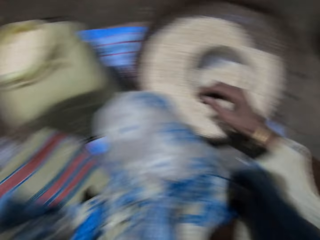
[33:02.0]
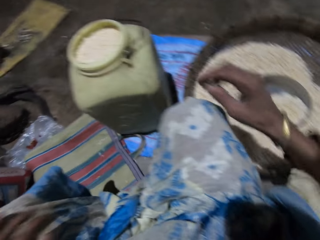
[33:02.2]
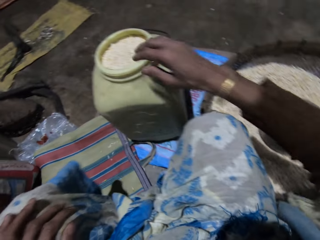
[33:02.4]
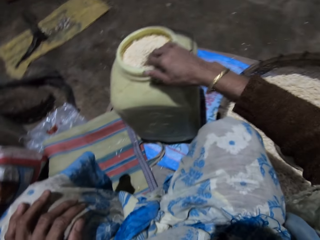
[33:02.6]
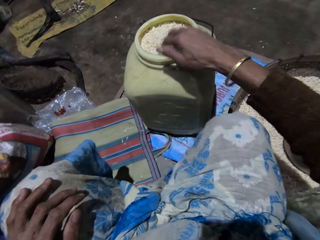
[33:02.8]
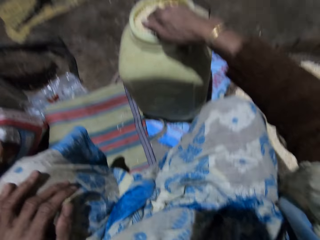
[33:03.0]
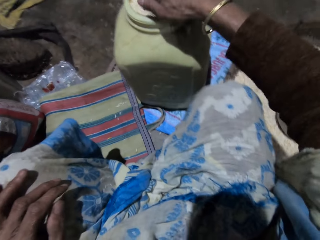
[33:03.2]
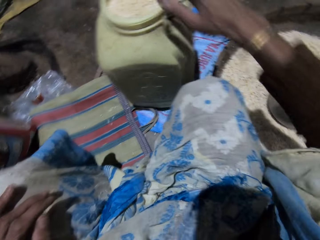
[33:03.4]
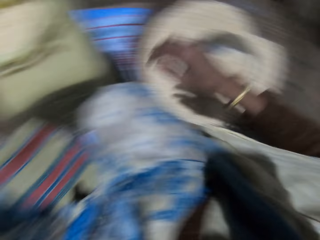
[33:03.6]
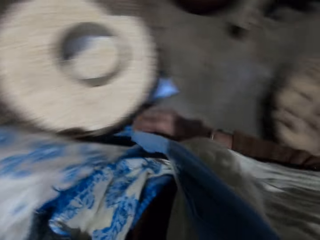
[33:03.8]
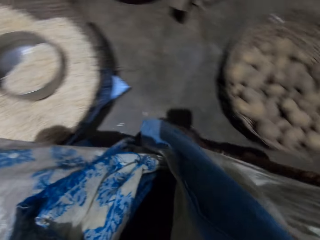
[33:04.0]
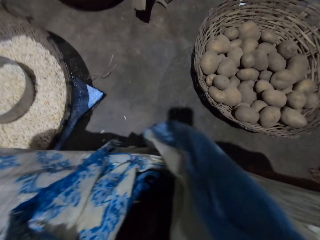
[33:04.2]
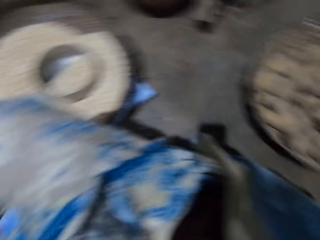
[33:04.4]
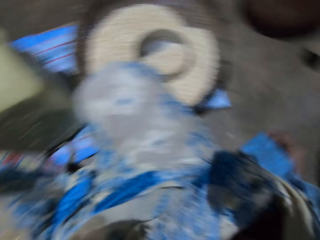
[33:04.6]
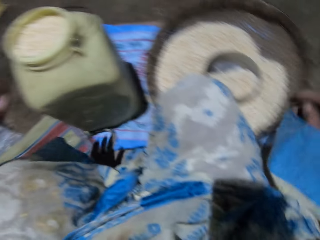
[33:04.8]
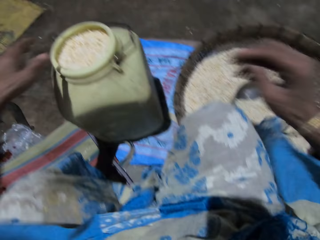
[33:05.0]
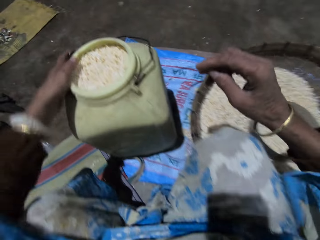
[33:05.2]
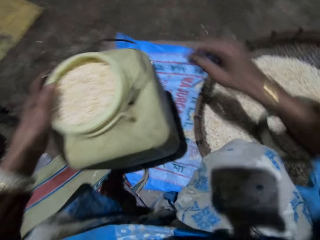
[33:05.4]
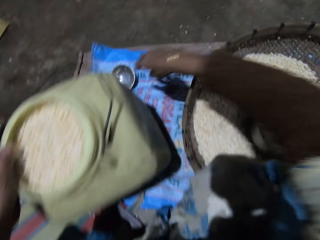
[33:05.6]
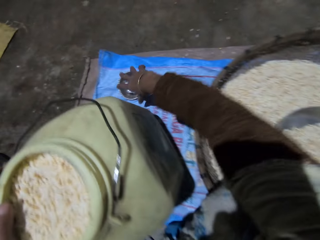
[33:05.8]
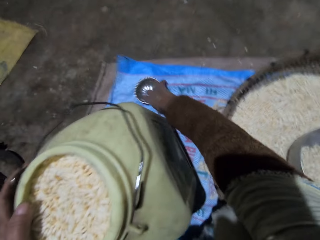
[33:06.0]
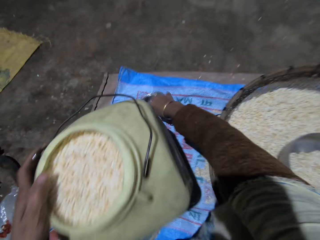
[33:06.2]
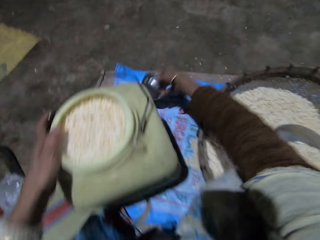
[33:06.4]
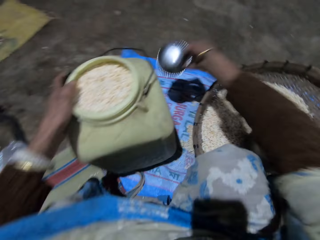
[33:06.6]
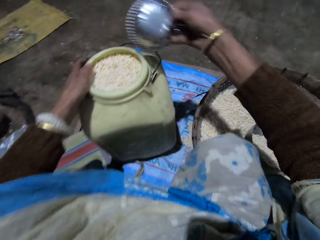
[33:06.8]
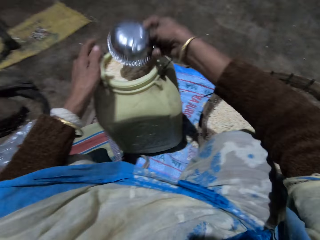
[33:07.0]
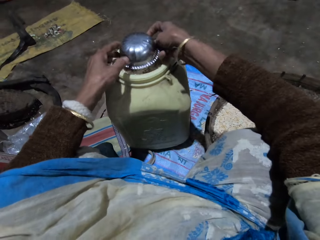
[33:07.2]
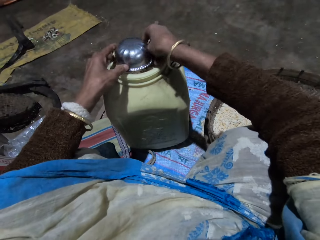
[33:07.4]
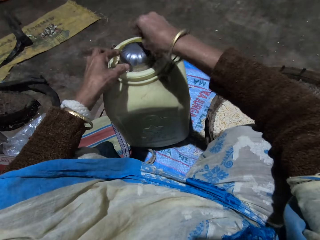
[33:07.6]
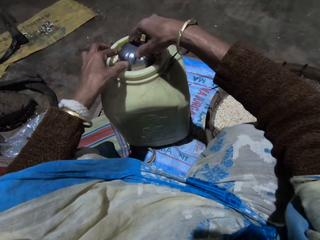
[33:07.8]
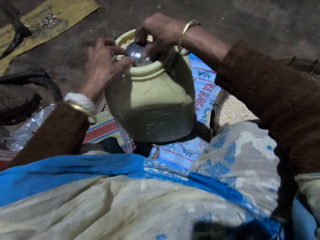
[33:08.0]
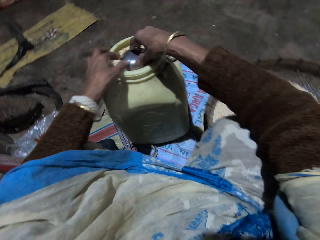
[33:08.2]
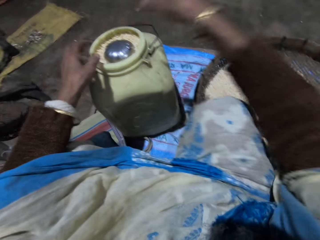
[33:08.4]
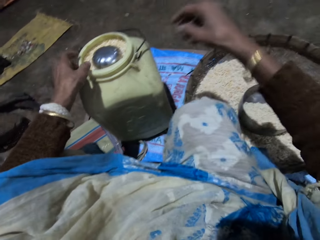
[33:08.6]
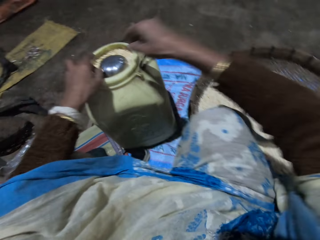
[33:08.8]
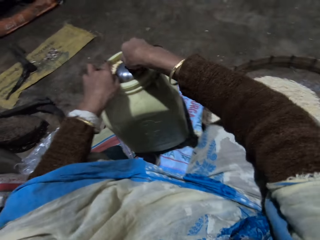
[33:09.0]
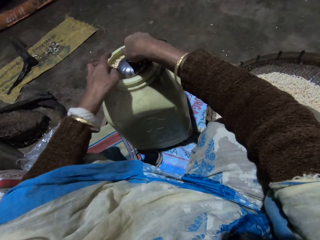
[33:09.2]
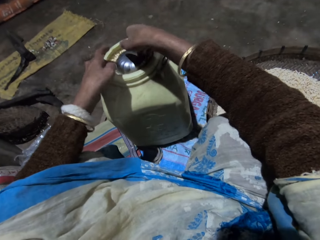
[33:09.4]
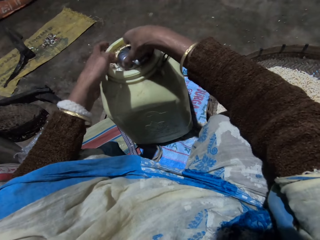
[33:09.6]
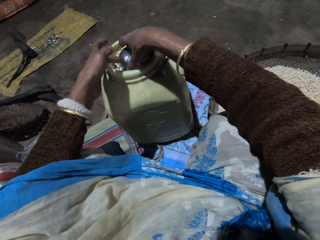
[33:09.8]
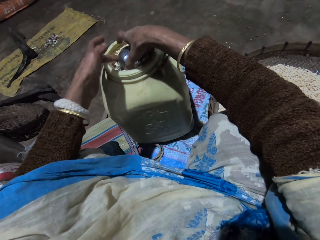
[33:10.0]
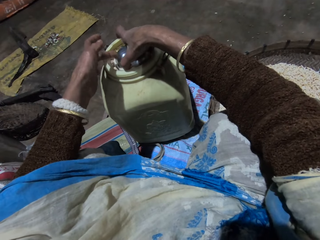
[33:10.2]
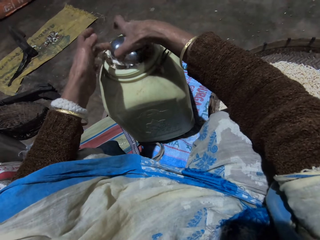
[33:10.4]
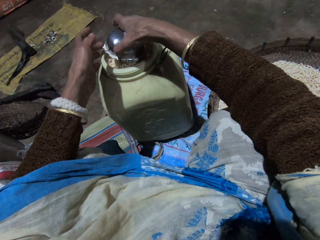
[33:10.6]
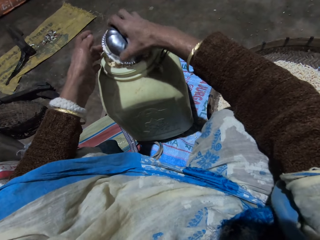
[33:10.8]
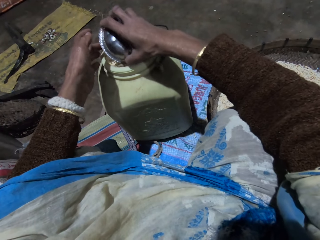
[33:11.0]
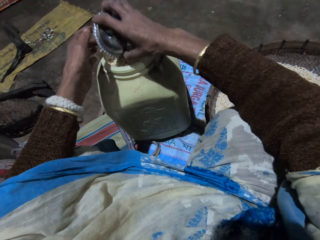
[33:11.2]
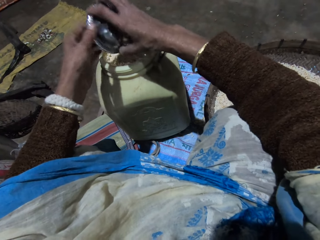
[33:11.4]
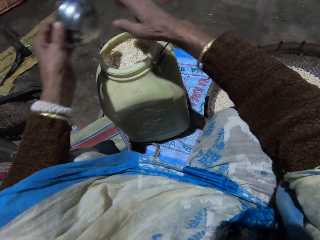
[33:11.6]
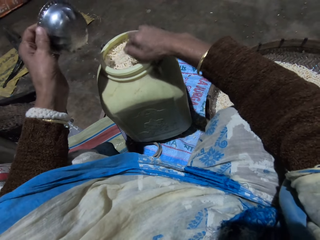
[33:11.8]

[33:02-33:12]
The camera wearer touches the storage container. She tilts the storage container. She picks up a small stainless bowl from the floor with her right hand. She presses the small stainless bowl into the container with both hands. She takes out the small stainless bowl from the container.

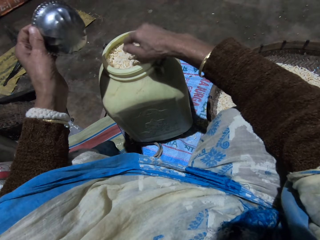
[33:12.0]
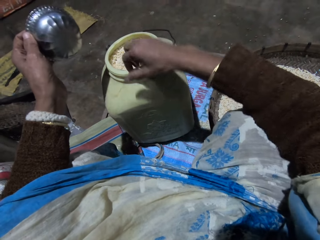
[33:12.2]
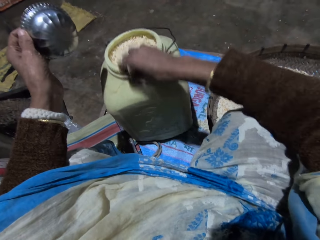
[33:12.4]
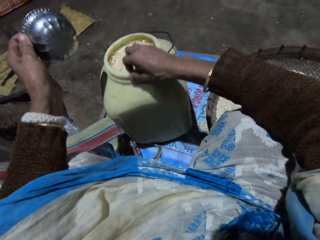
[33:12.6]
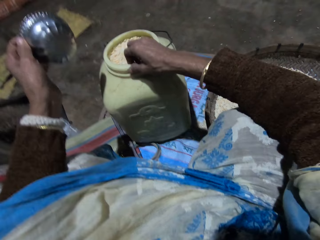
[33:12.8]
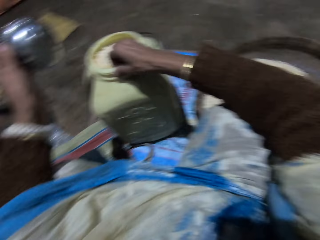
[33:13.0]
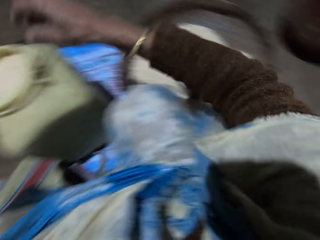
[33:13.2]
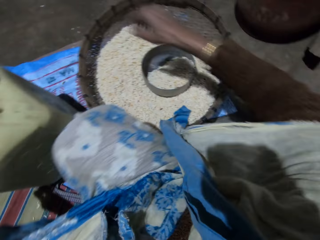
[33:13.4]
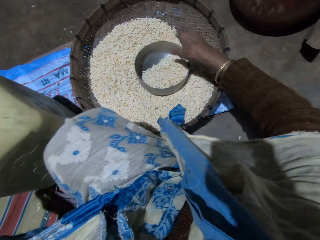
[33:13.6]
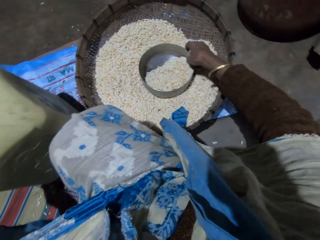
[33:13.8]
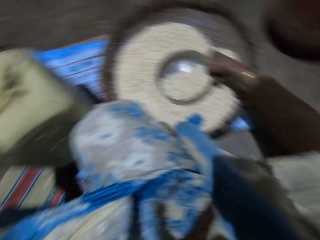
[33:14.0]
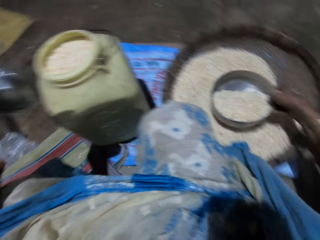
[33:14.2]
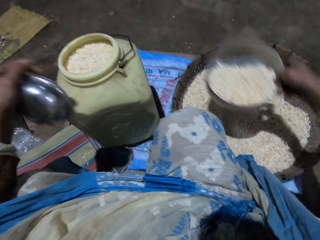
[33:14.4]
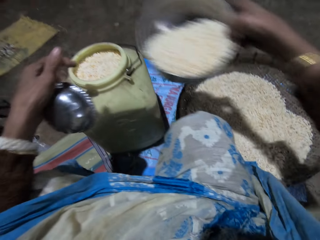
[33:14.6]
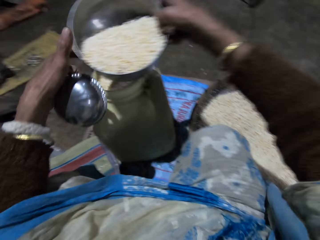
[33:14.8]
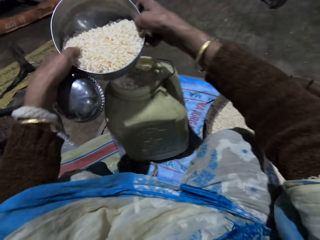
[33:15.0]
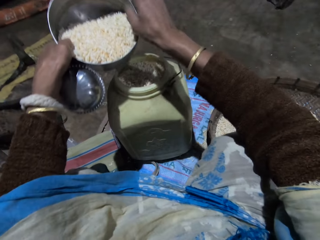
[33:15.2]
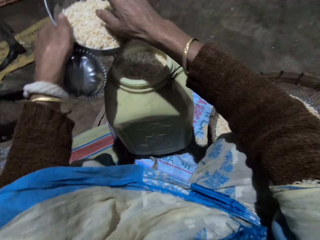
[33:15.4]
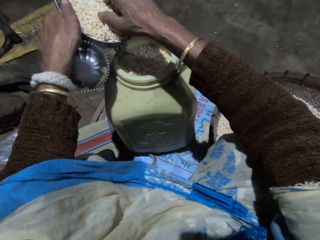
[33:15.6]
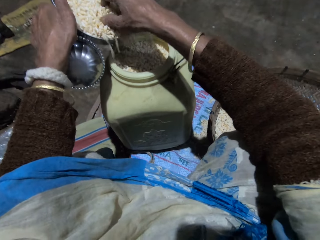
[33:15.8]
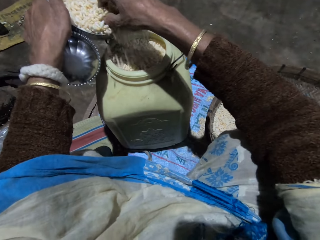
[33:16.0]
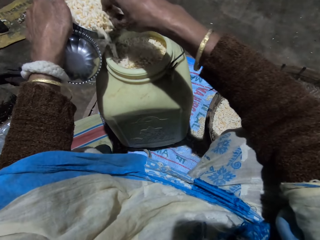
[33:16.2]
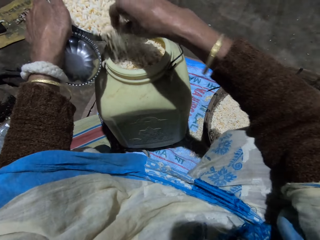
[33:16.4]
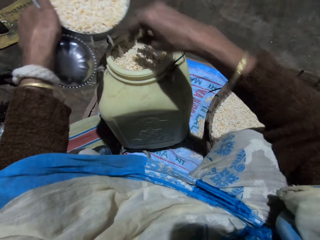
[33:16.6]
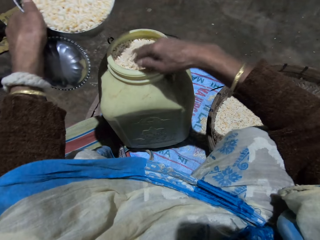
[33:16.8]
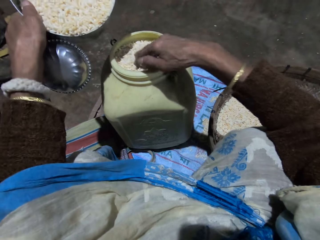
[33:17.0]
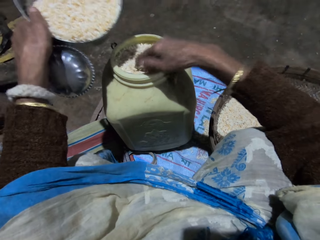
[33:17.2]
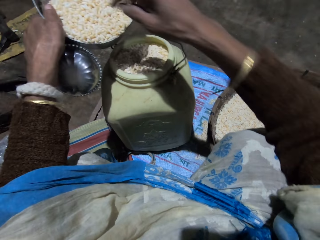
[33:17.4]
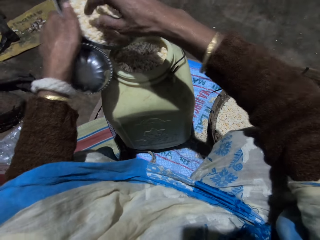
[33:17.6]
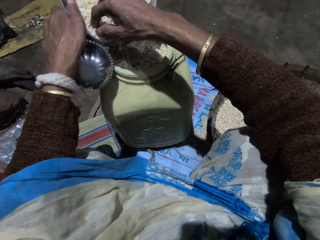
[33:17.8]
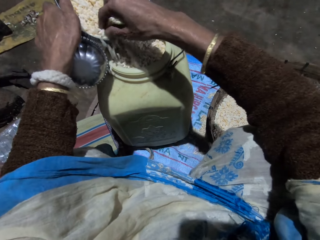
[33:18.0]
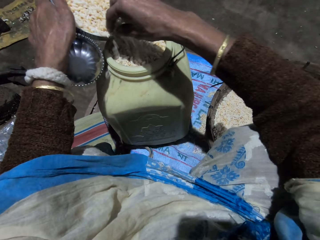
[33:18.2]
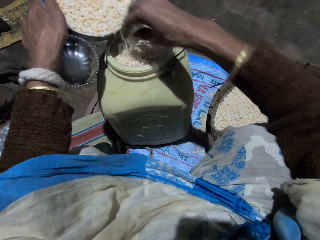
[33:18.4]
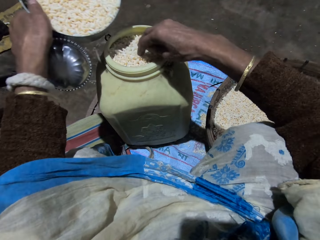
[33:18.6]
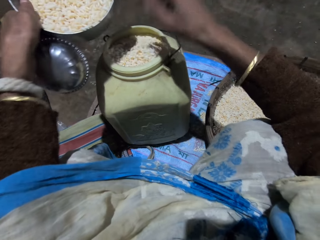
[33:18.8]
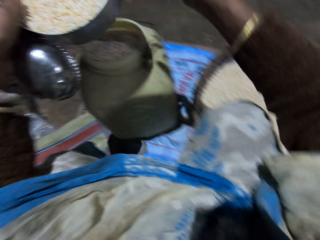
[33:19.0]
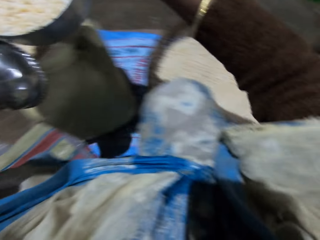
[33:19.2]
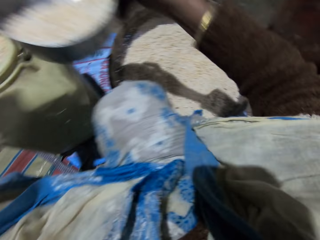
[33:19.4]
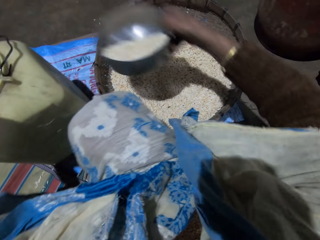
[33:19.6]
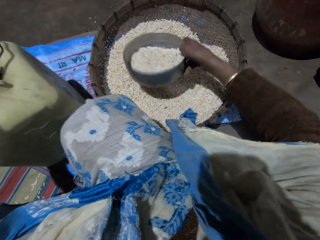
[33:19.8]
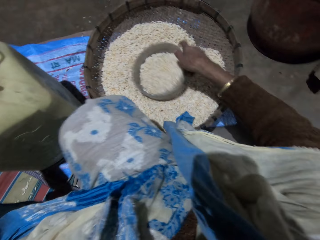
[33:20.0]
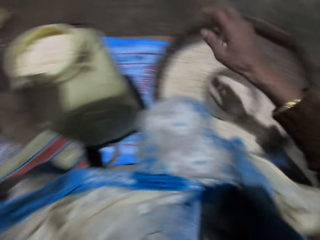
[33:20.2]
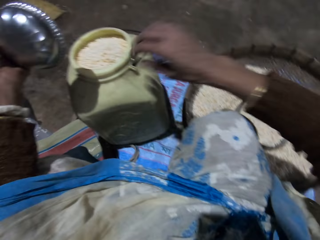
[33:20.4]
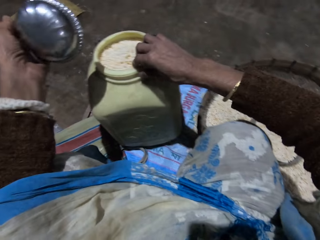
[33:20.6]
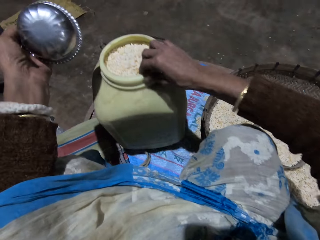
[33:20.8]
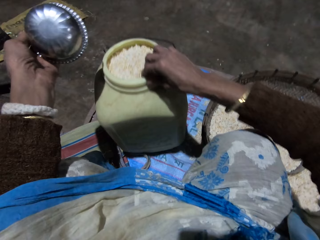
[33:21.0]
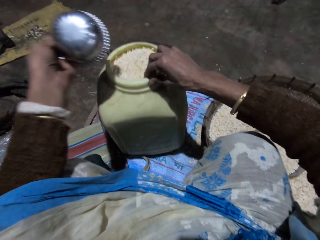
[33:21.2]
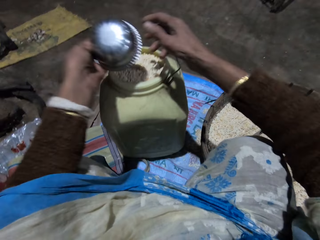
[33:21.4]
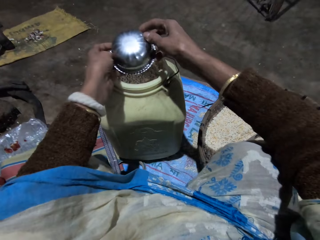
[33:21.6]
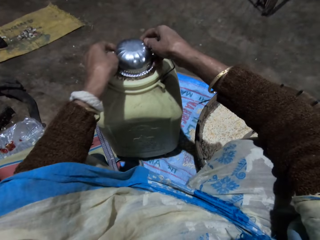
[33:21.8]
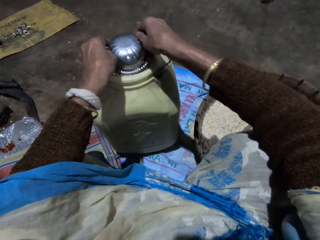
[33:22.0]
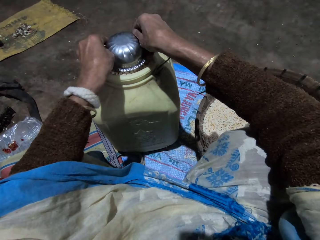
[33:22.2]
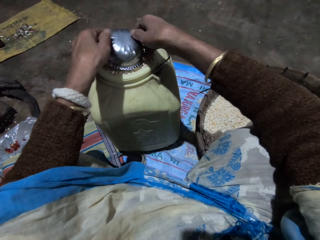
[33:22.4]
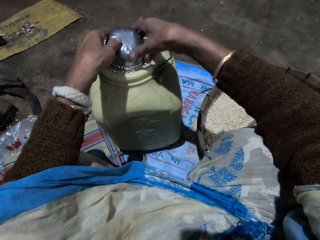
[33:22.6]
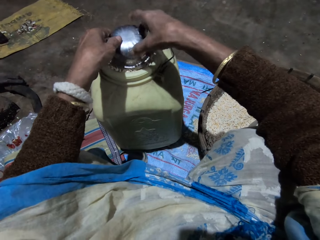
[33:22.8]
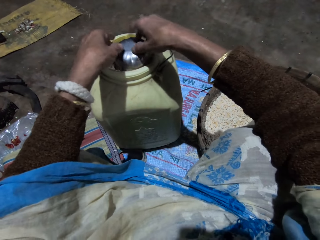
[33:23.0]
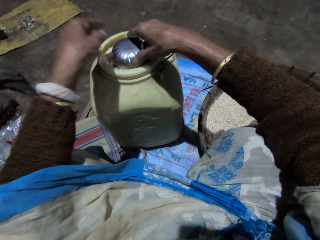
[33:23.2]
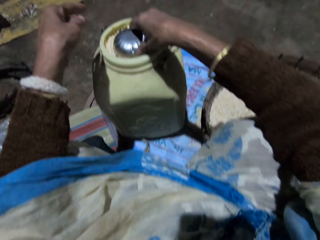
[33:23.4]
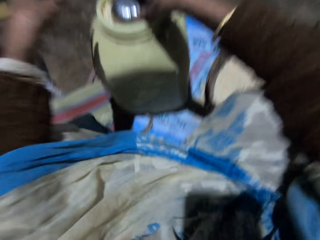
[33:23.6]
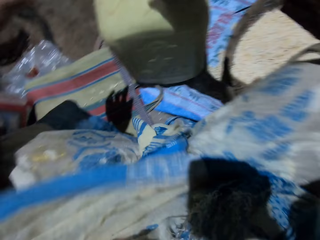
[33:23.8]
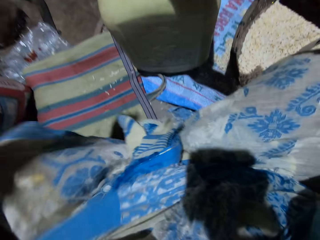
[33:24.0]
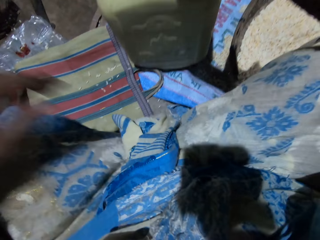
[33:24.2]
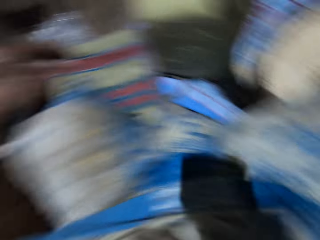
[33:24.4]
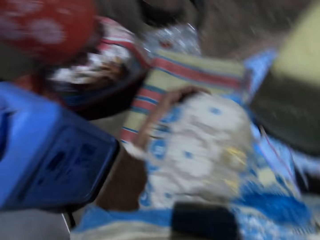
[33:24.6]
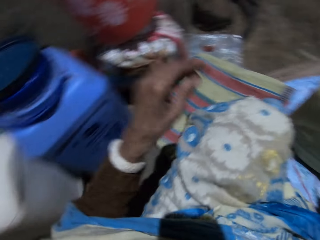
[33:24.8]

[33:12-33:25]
The camera wearer touches the rice. She shakes the container with her right hand. She adjusts the storage container. She picks up the stainless bowl with rice from the basket with her right hand. She holds the stainless bowl with both hands. She pours the grains into the storage container with her right hand. She drops the stainless bowl in the basket with her right hand. She adjusts the storage container. She shakes the container with her right hand. She presses the small stainless bowl into the container with her right hand. She shakes the container with her right hand.
